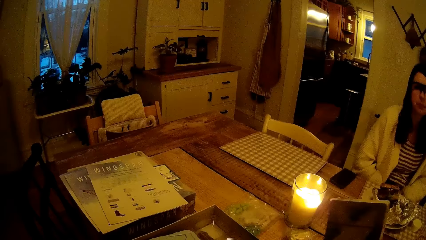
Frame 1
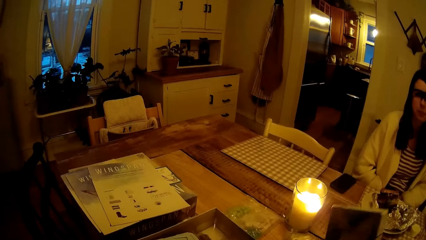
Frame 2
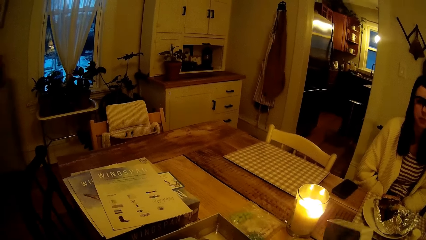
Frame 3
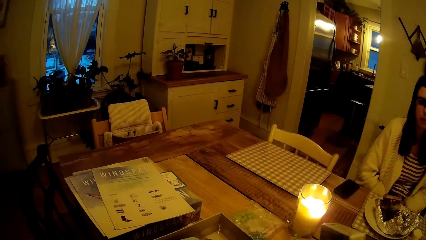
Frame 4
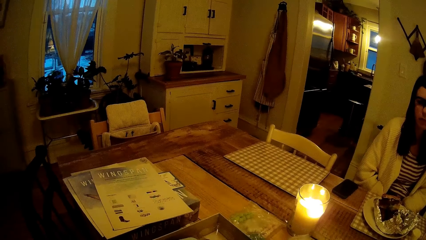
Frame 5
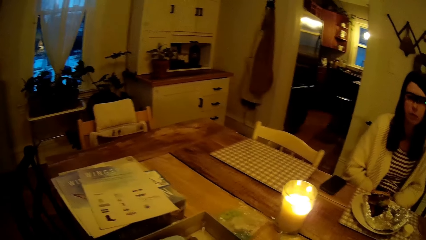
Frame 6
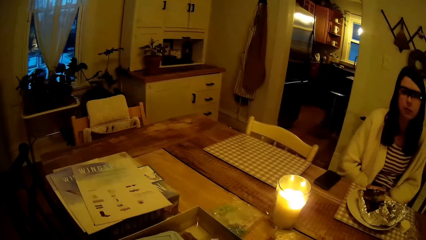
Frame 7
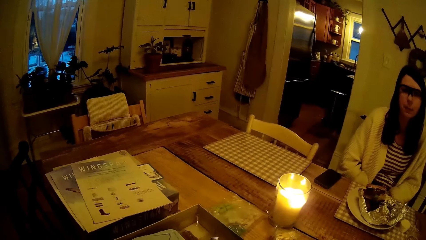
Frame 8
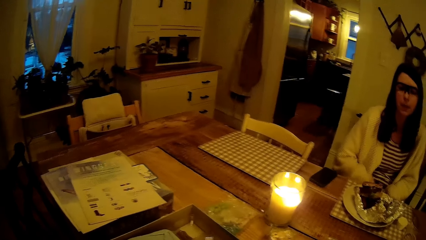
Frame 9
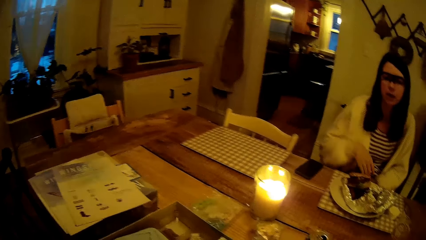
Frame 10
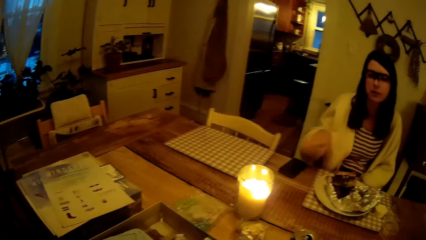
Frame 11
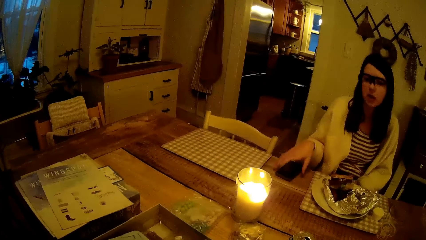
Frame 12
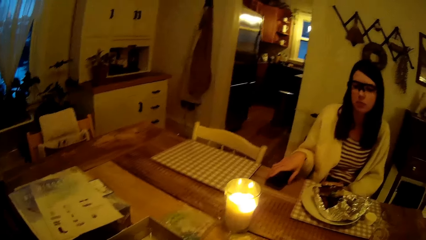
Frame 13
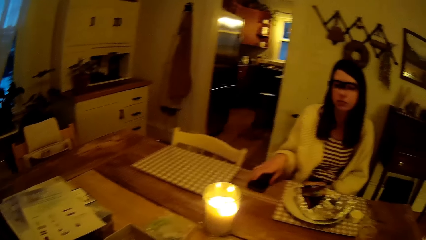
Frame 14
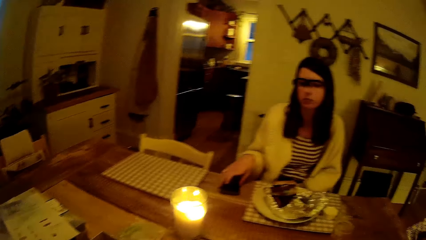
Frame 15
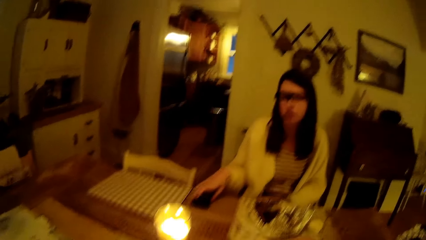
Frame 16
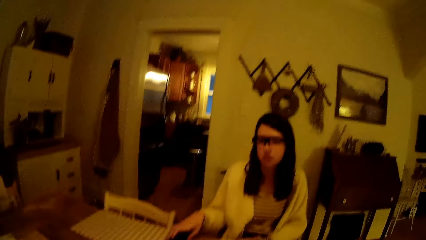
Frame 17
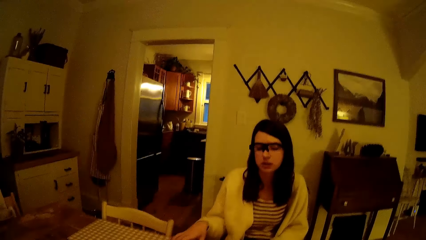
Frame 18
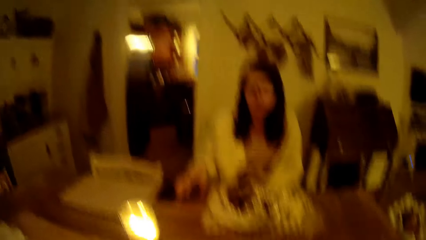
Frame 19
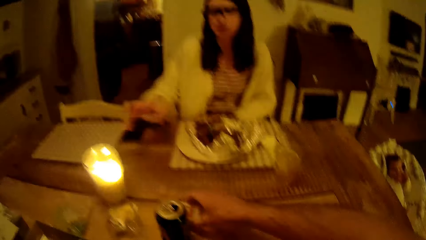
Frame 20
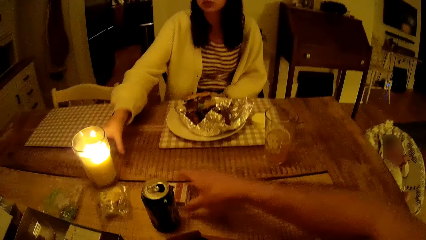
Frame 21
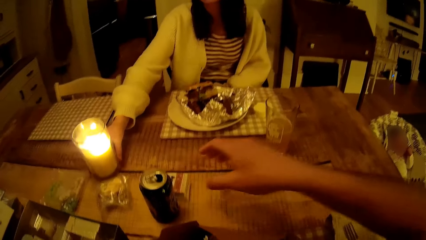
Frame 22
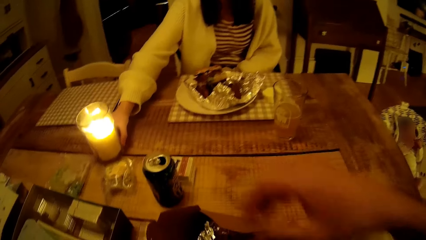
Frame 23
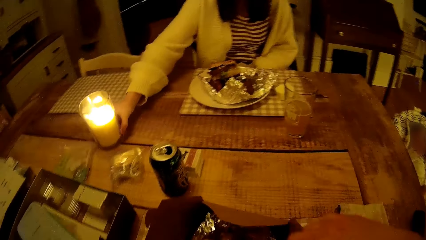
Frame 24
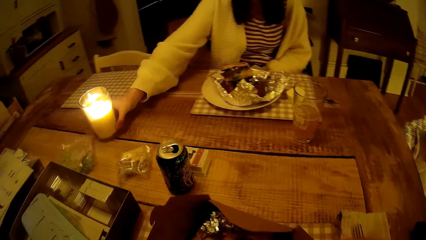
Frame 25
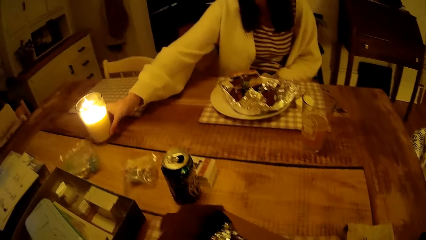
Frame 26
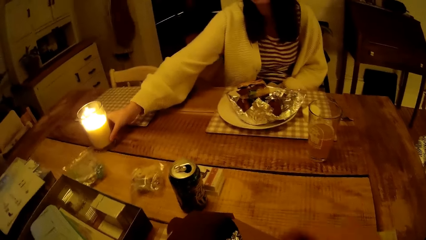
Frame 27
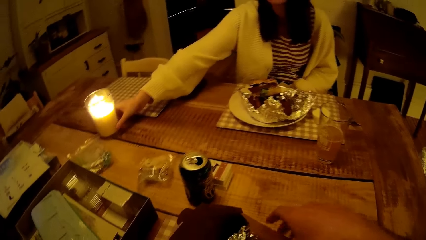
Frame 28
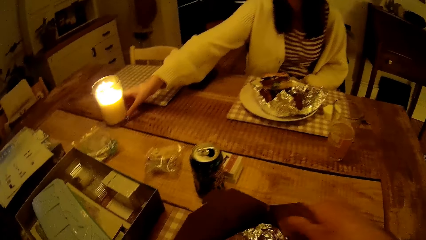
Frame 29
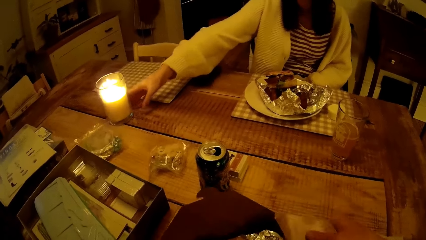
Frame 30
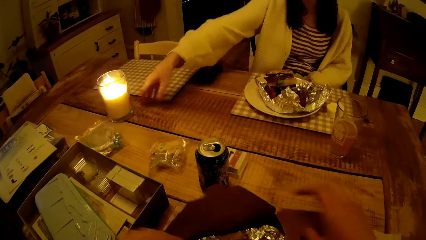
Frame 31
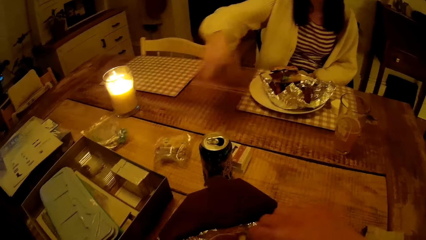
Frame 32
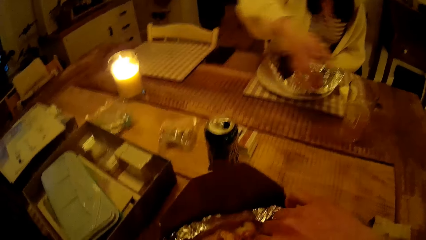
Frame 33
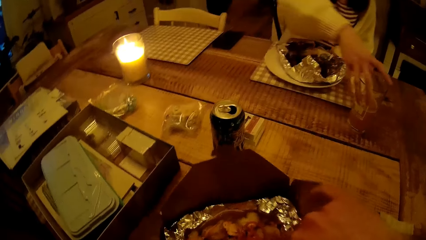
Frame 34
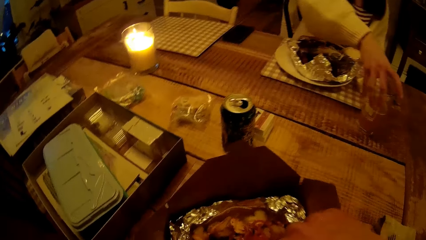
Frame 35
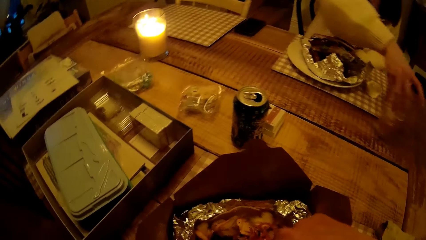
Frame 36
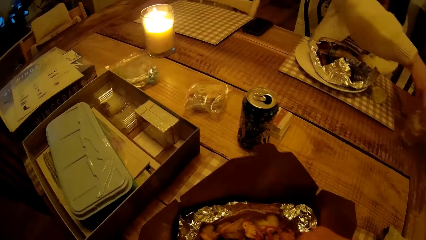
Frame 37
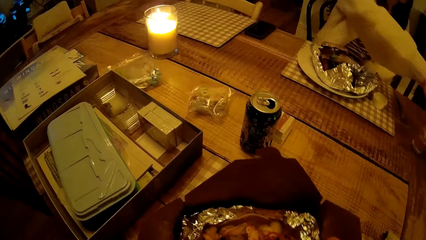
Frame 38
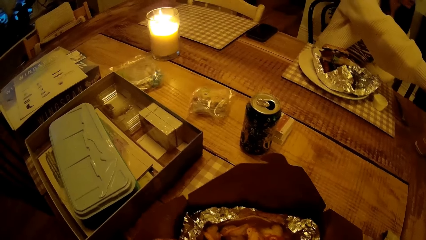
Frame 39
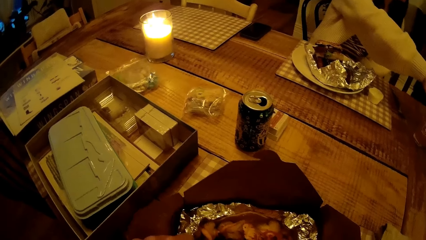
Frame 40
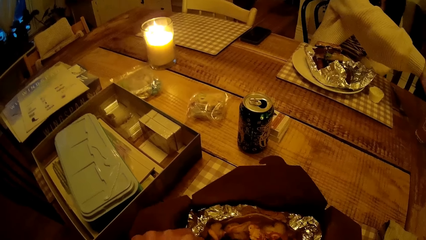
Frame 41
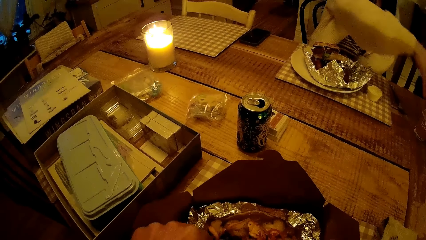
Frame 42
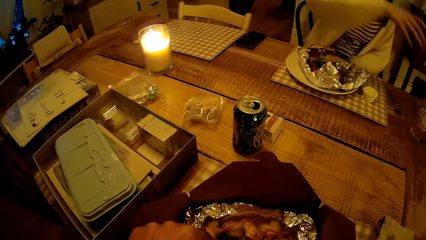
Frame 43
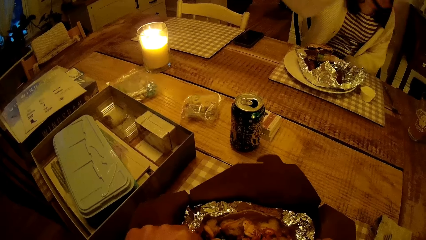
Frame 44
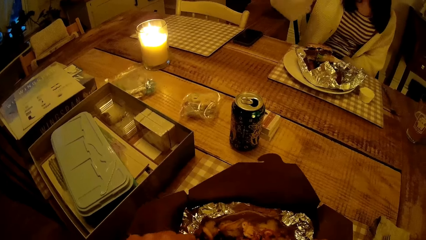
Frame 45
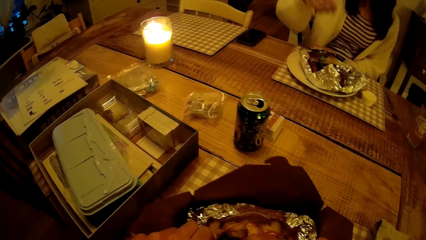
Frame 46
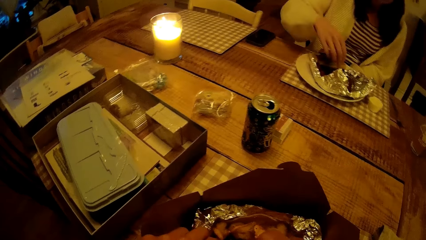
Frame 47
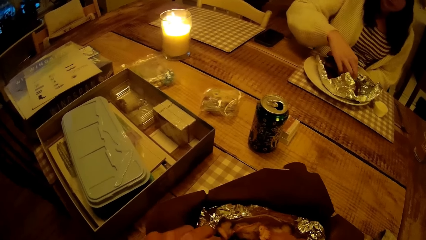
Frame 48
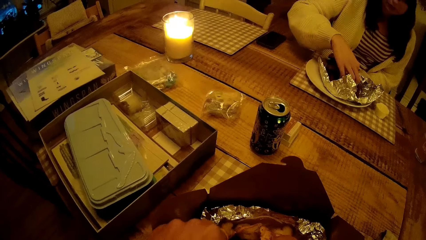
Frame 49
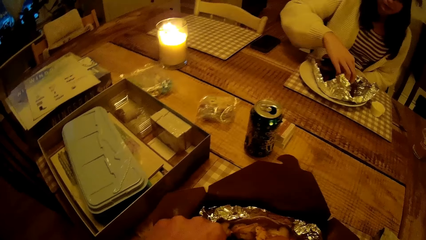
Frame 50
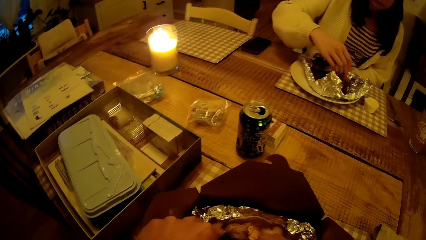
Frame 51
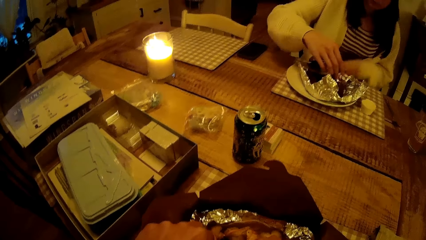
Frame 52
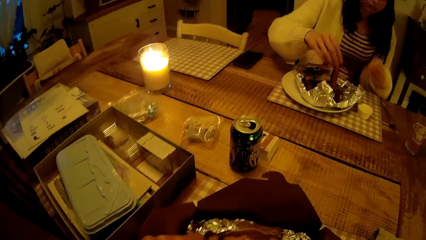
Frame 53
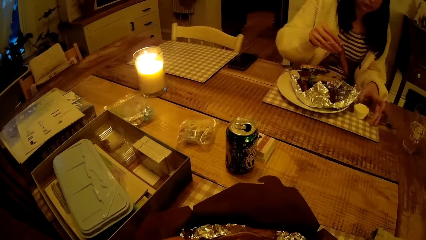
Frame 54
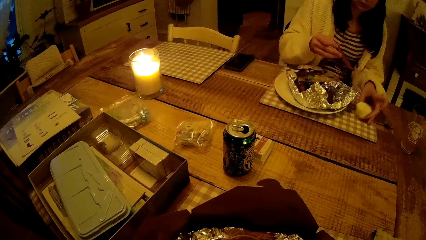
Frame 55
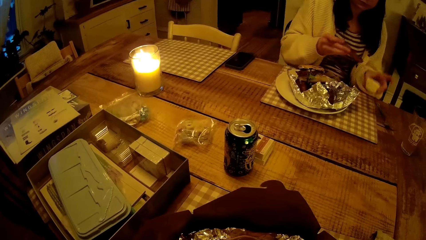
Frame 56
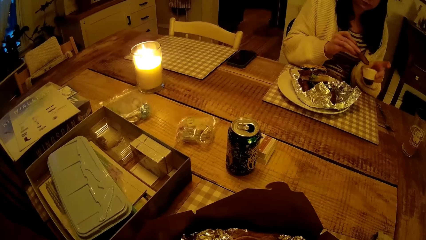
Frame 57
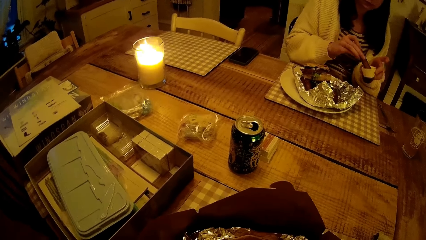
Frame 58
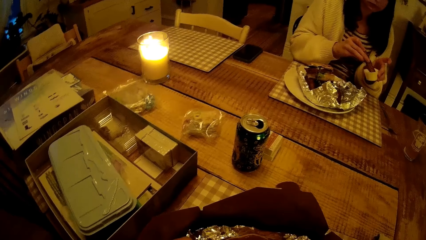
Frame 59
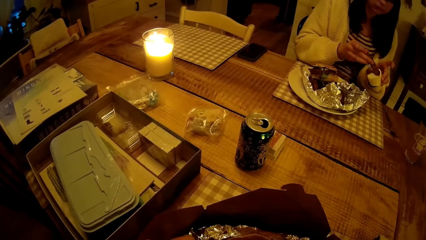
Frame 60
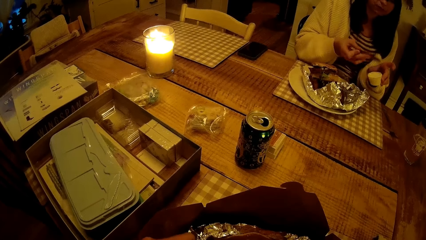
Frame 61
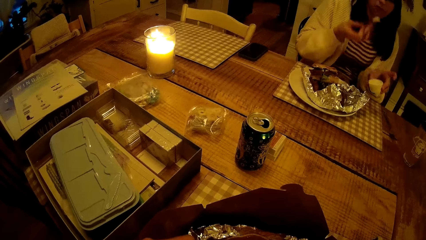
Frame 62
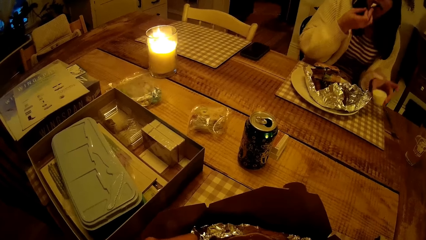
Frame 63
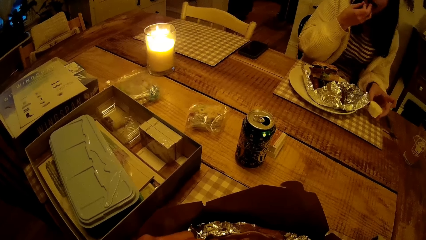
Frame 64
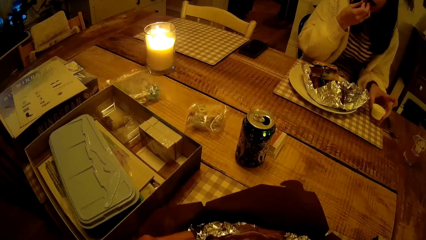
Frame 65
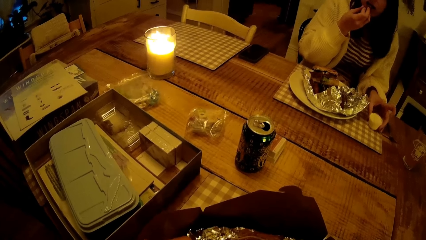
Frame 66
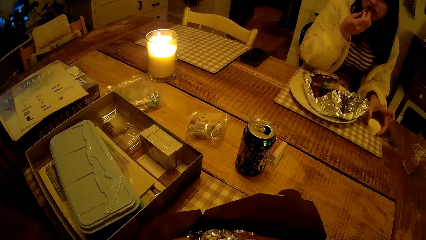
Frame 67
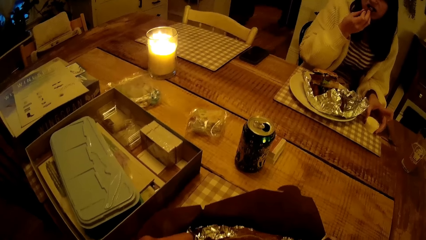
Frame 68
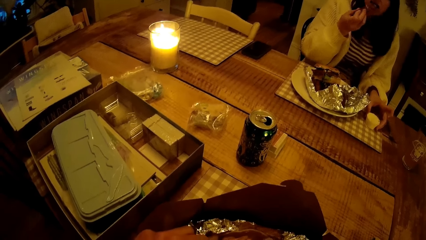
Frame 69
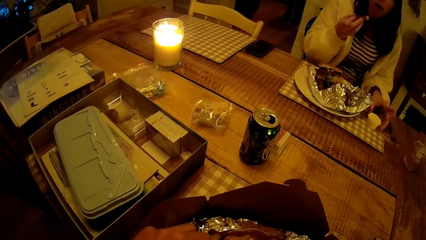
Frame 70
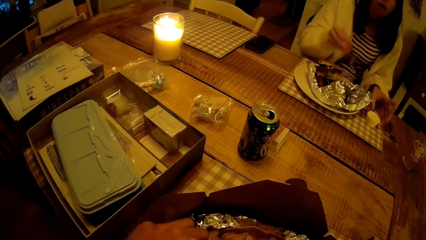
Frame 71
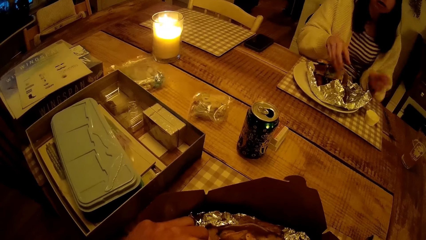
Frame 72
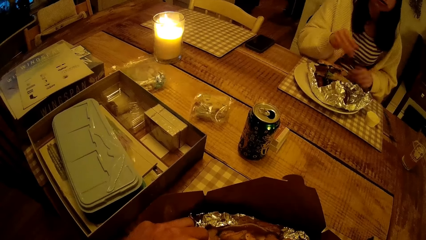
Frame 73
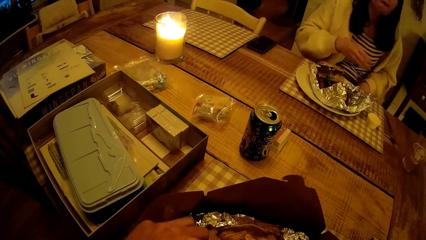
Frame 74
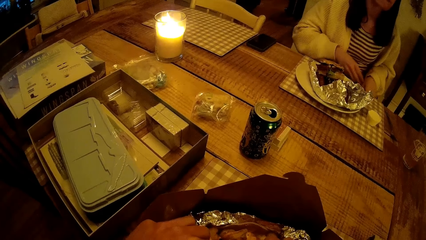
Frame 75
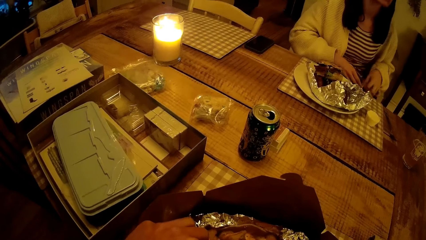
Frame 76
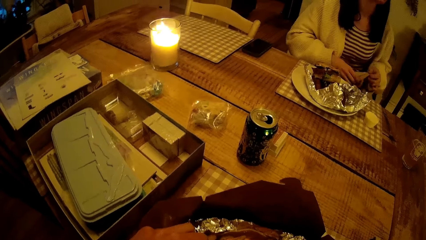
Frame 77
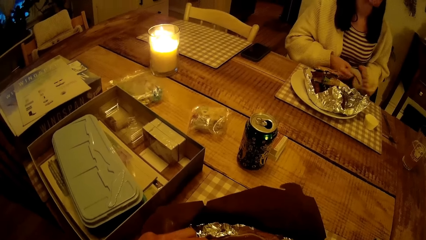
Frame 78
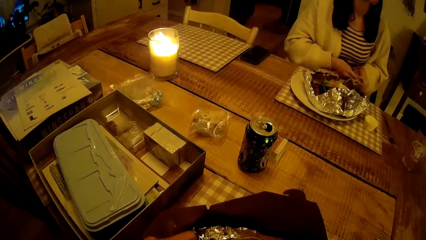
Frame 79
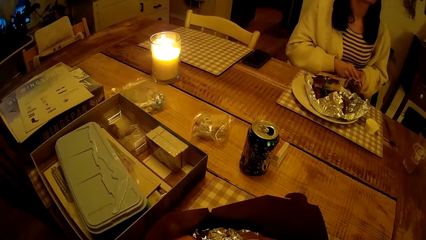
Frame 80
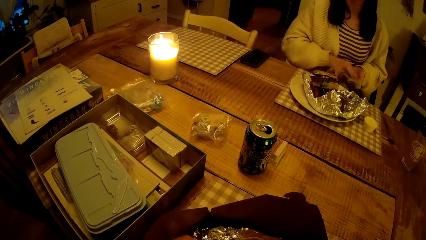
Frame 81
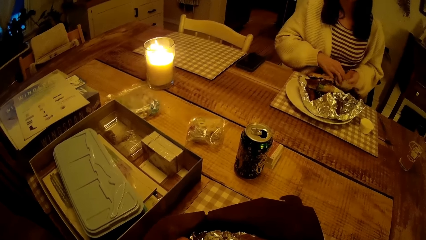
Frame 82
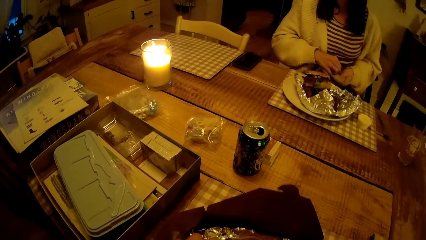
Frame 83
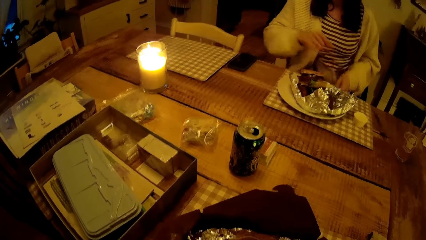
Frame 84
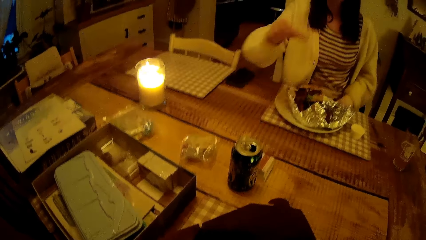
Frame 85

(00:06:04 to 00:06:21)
The camera wearer picks up the dish box. The woman touches a phone and moves the phone on the table with her right hand. The woman moves a candle on the table with her right hand. The camera wearer puts the juice can on the table. They touch a pack of cards on the table with their right hand. They open a pack of food on the table with their right hand. The woman moves a cup of juice on the table with her right hand. The woman picks up a chip from the plate of food on the table with her right hand and picks up the sauce. The woman dips the chip in the bowl of whipped cream with her right hand. The woman eats the chip with her right hand and puts the sauce on the table. The woman holds a napkin with both hands and wipes the hands with the napkin.
